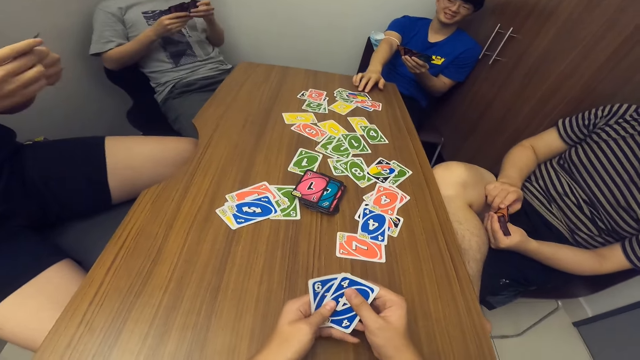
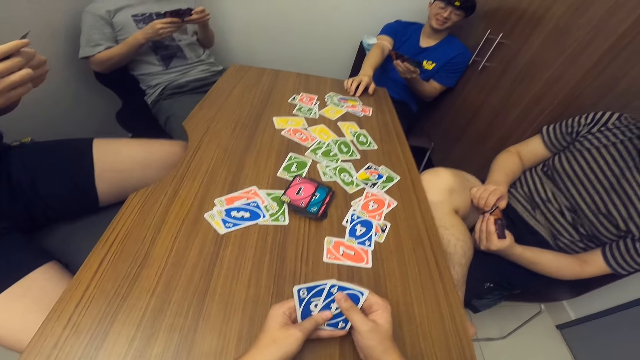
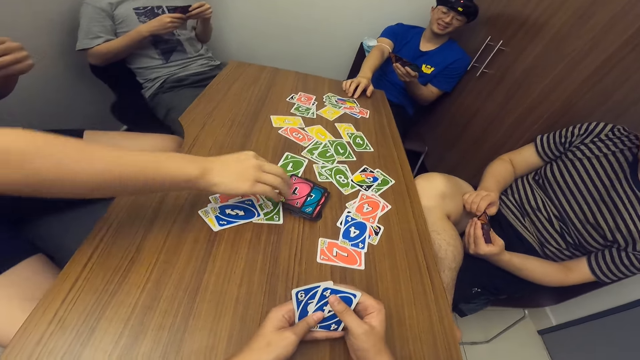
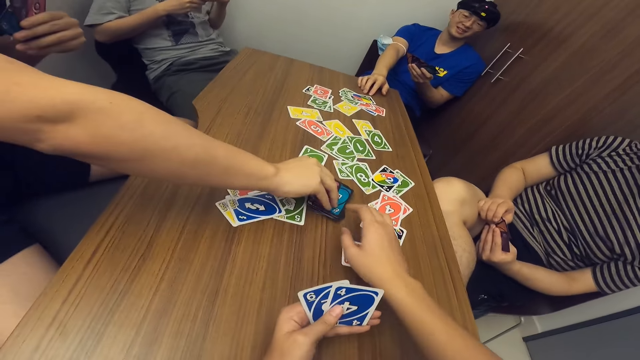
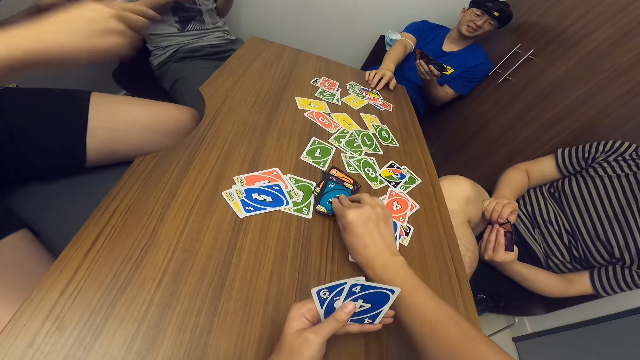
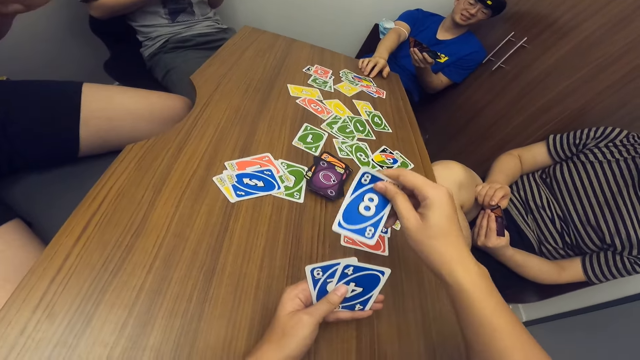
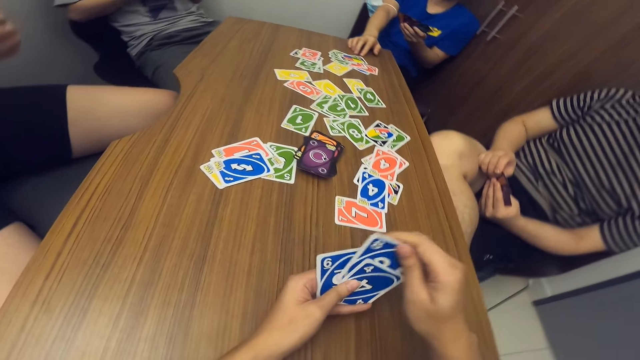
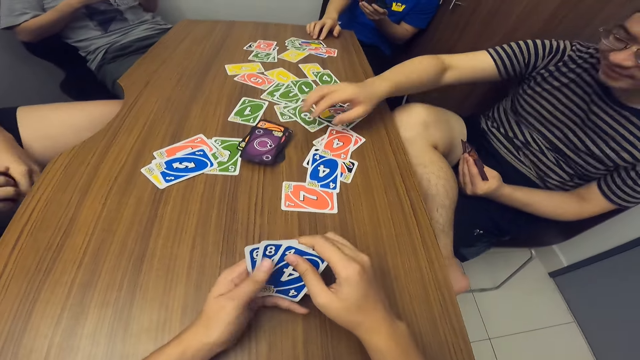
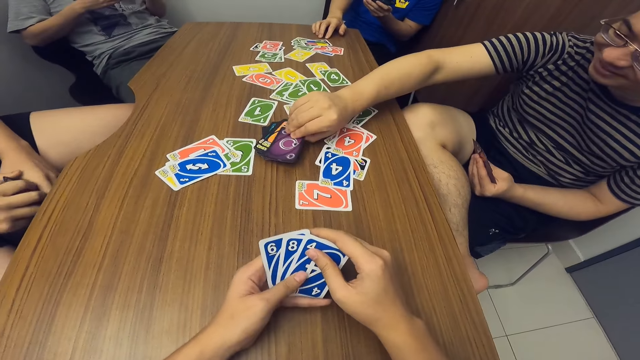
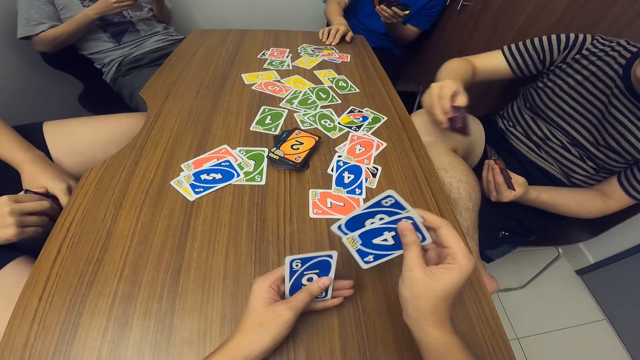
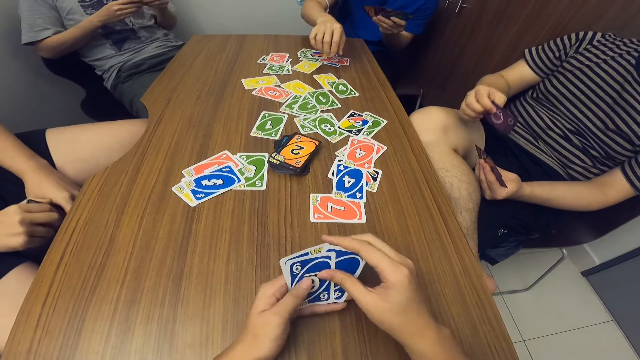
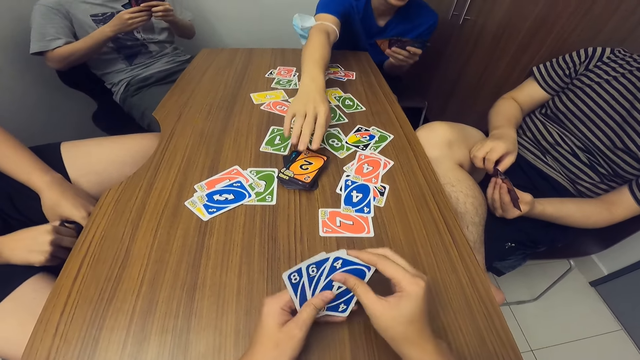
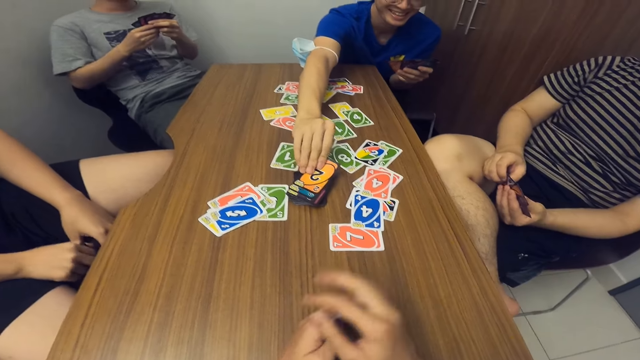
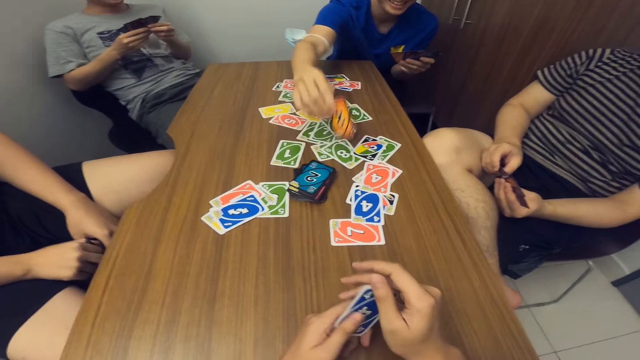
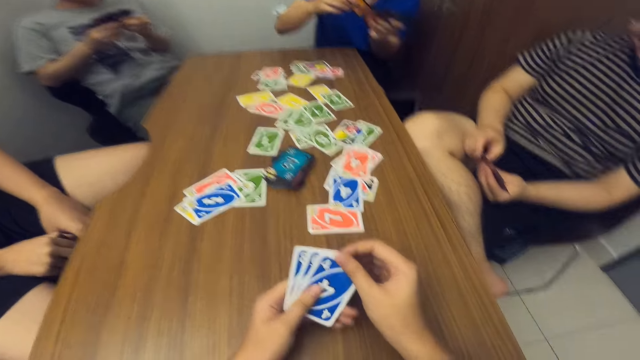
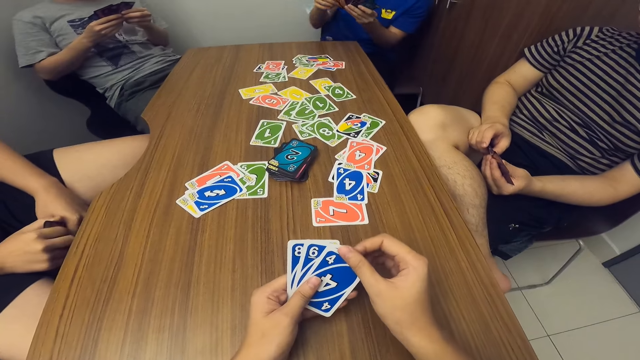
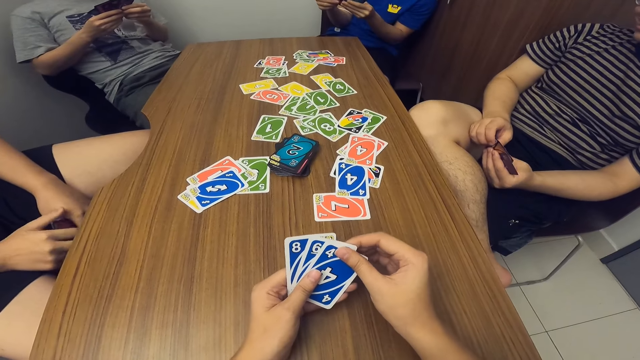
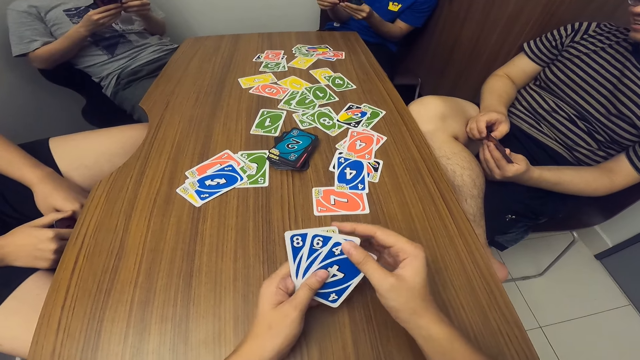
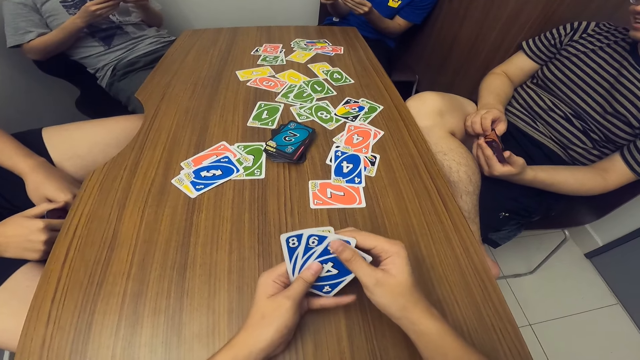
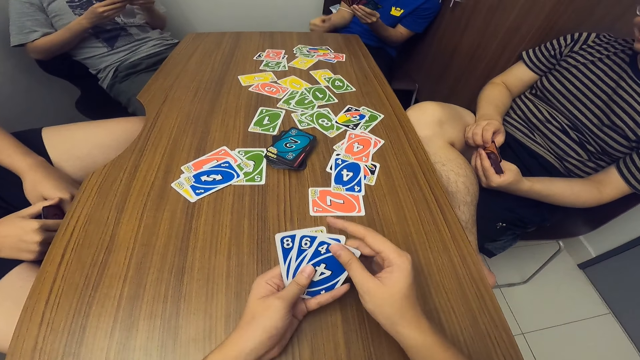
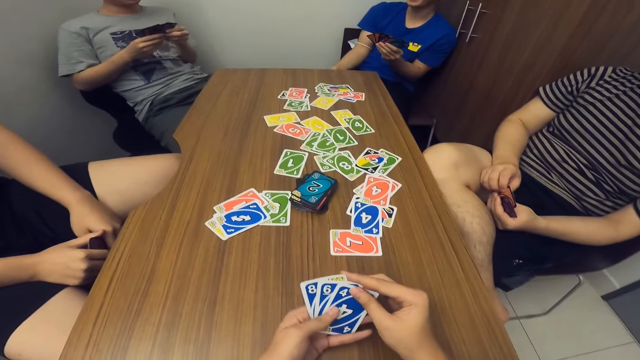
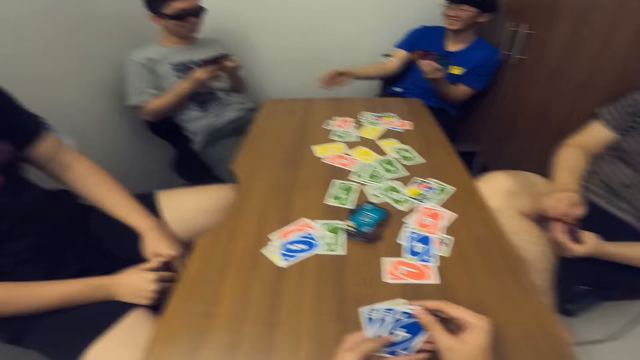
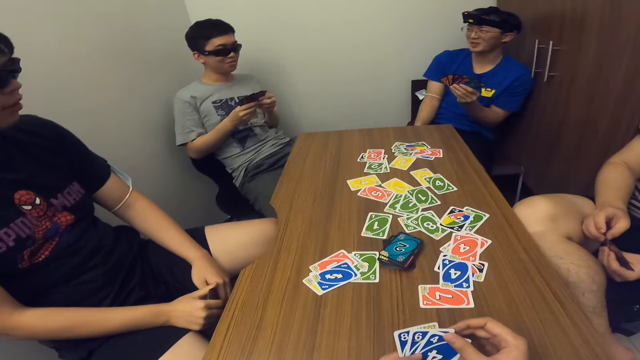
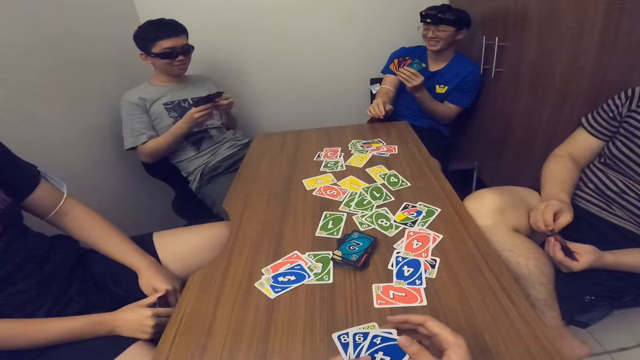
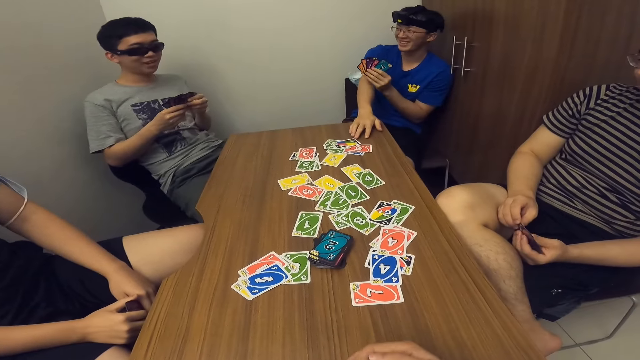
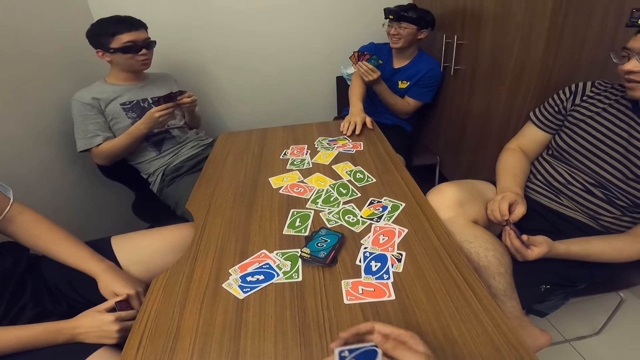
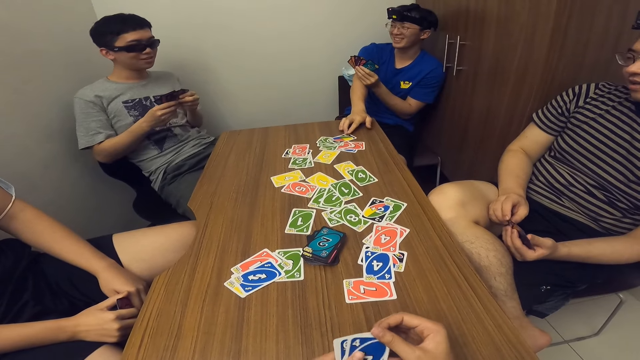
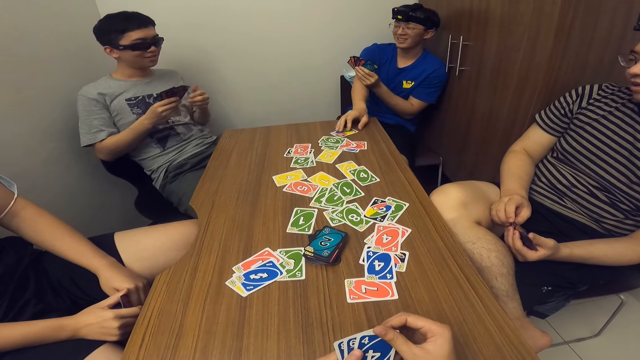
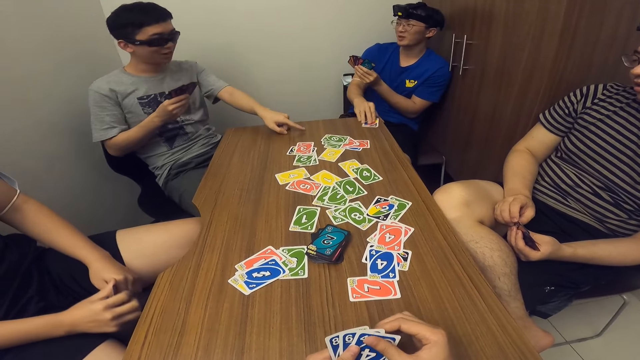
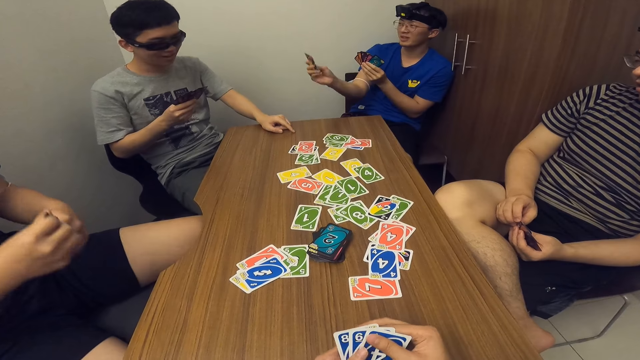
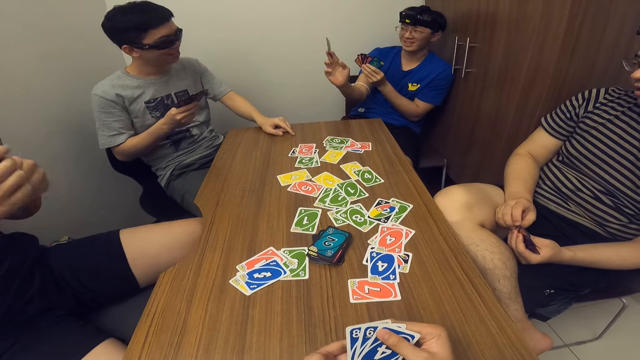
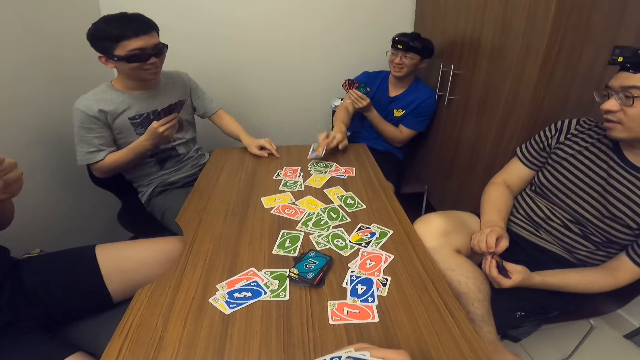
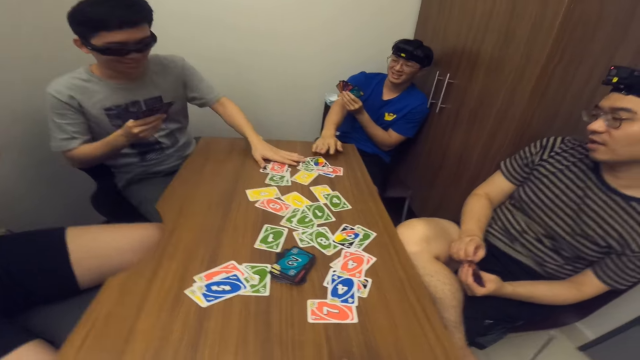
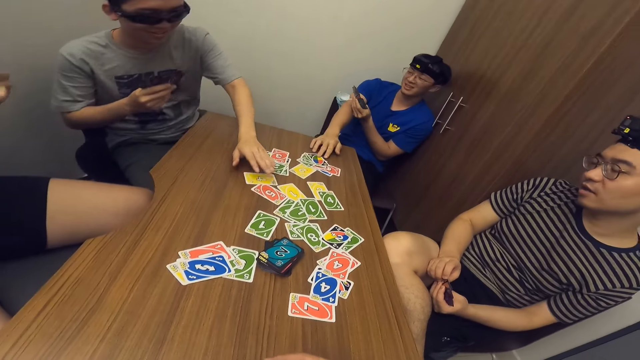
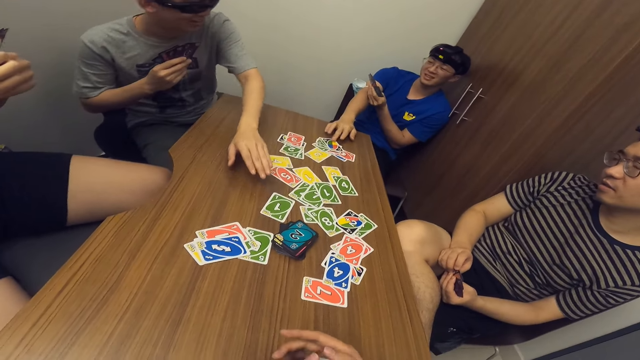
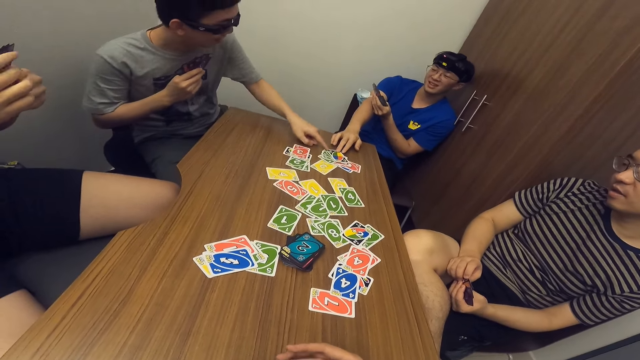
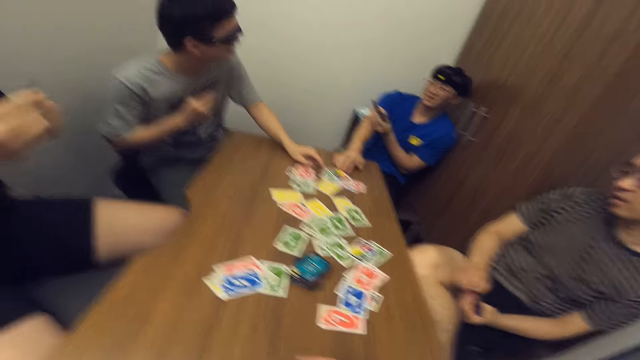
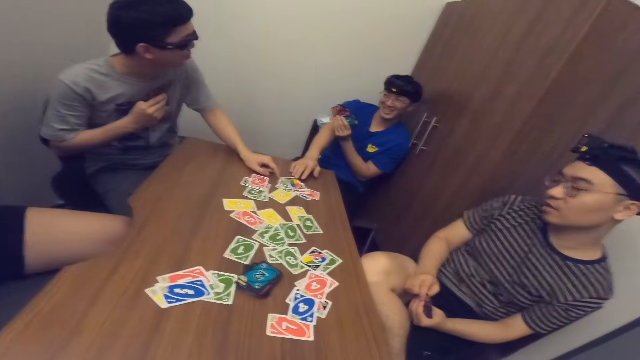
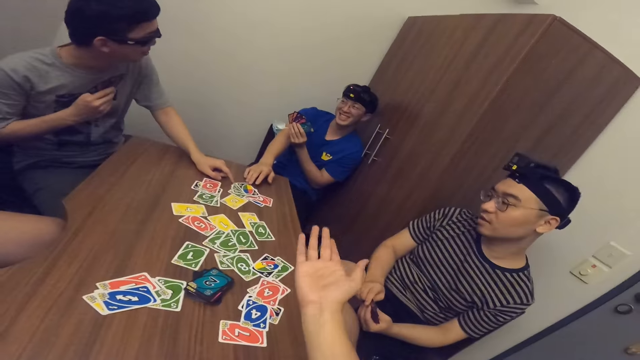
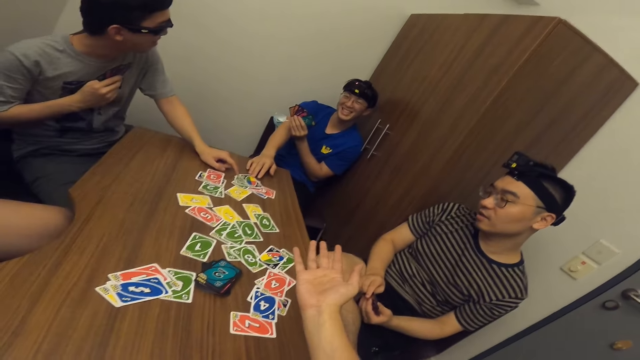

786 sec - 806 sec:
A man picks a card from the deck of cards on the table with his right hand. The camera wearer picks a card from the deck of cards on the table with his right hand. Another man picks a card from the deck of cards on the table with his right hand. A third man picks a card from the deck of cards on the table with his right hand. The third man talks to a fourth man. The third man picks a card from the table with his right hand, drops the card on the table, and taps his hand on the table. The fourth man communicates with the third man. The camera wearer points his hand at the third man.
